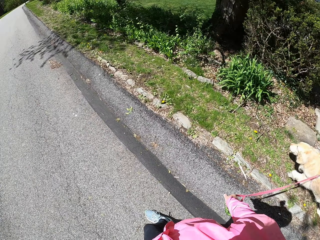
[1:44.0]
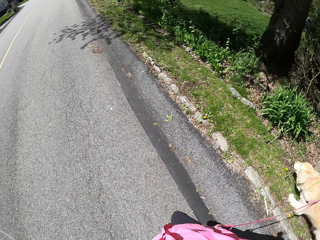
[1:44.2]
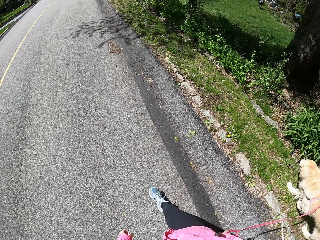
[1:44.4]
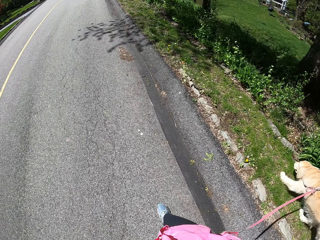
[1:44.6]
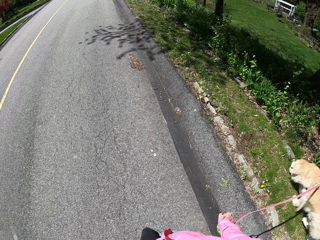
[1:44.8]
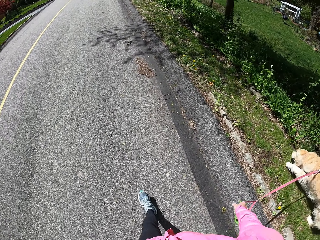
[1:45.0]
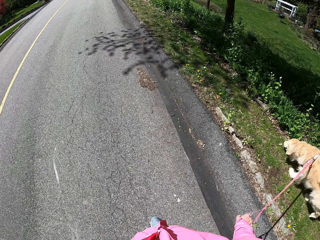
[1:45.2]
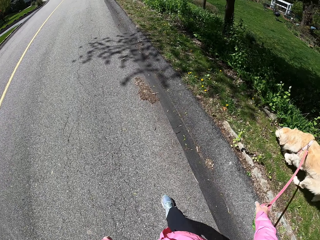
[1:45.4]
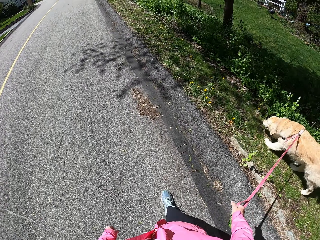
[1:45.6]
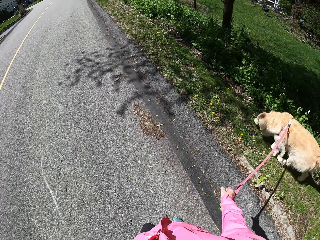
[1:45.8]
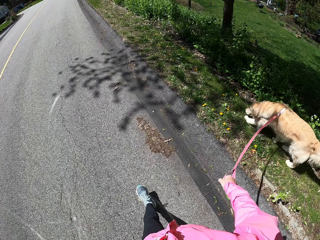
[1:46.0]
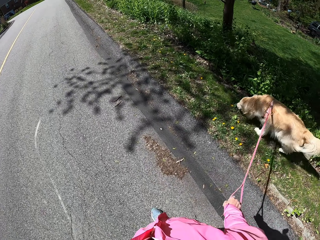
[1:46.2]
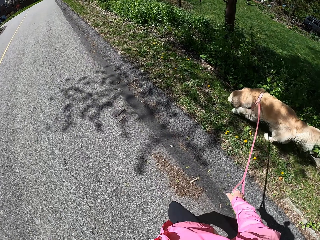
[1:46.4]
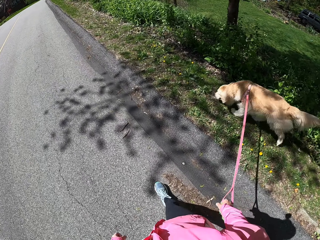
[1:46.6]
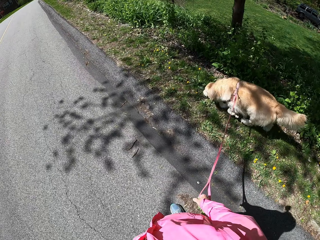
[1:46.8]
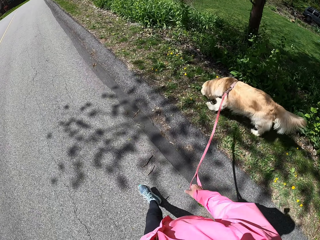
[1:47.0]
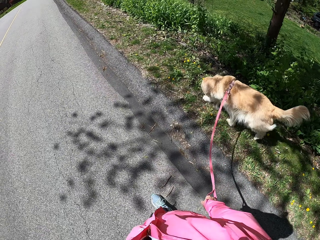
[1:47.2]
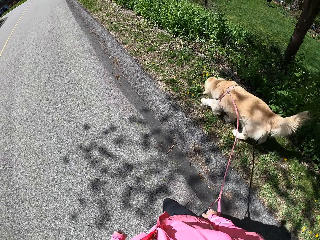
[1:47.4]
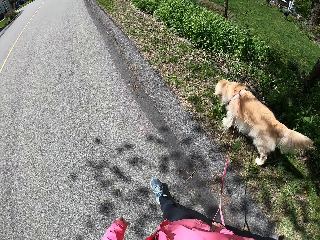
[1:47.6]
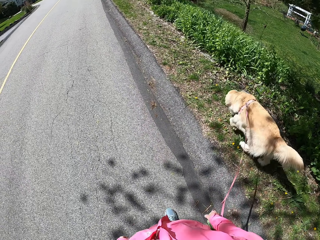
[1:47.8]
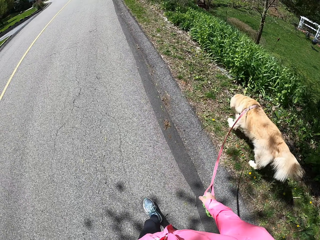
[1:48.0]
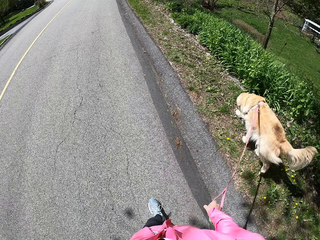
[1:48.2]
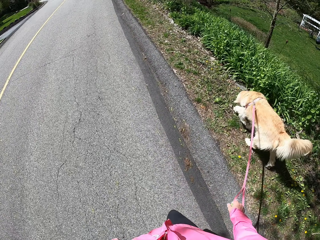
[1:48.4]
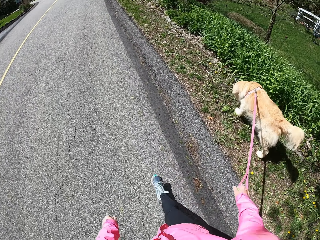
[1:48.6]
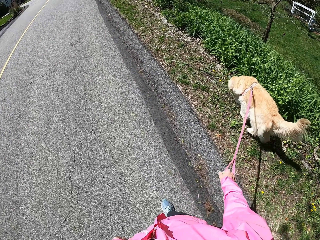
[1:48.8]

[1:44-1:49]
The camera wearer walks with the dog.

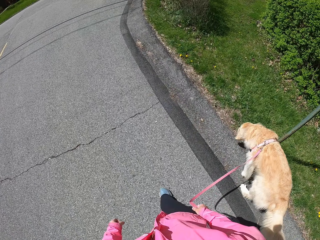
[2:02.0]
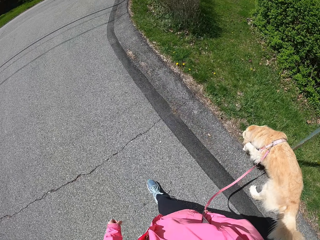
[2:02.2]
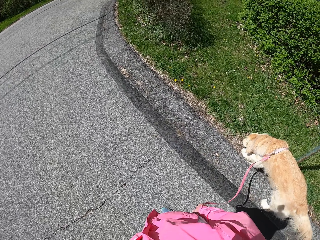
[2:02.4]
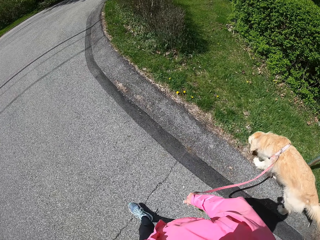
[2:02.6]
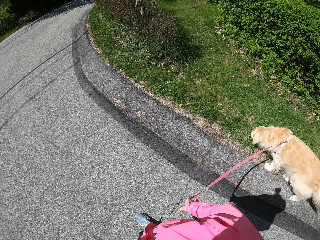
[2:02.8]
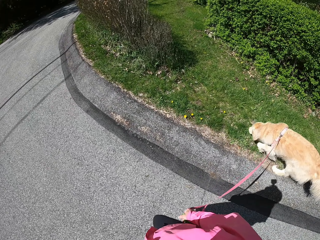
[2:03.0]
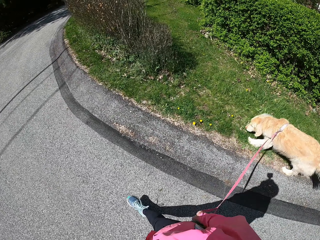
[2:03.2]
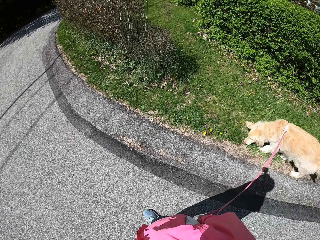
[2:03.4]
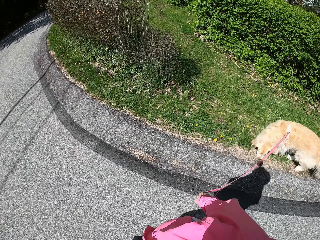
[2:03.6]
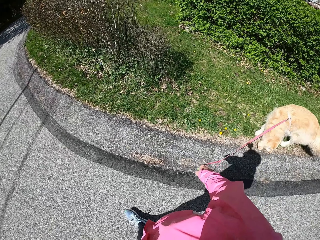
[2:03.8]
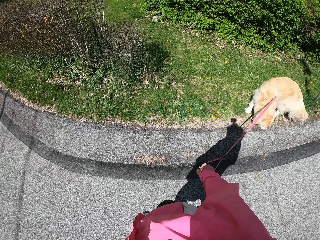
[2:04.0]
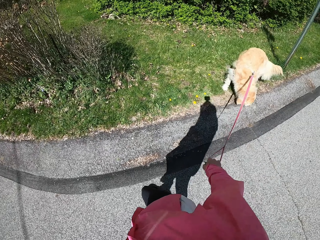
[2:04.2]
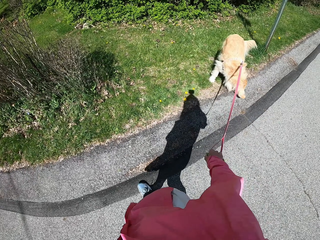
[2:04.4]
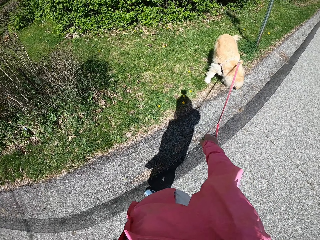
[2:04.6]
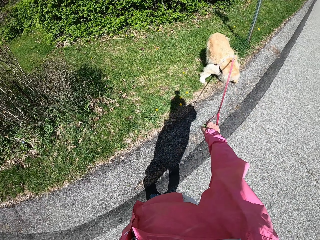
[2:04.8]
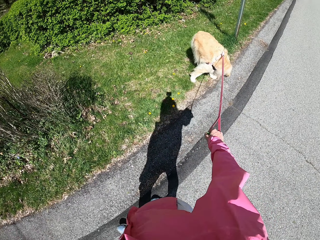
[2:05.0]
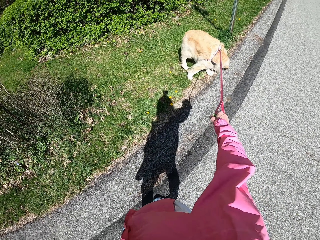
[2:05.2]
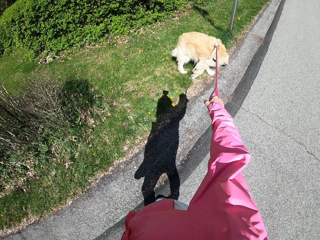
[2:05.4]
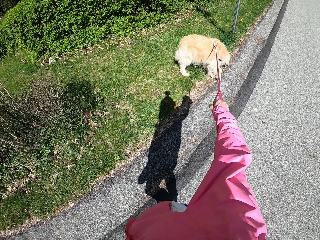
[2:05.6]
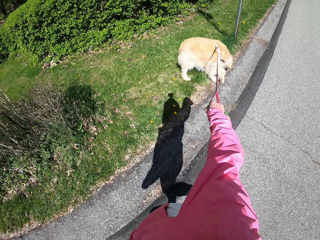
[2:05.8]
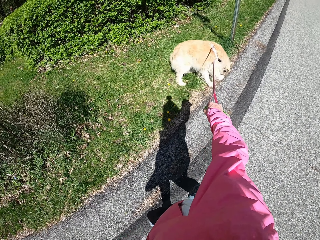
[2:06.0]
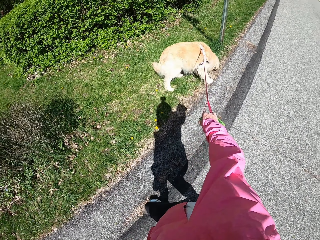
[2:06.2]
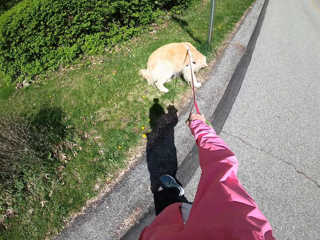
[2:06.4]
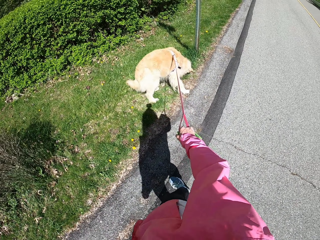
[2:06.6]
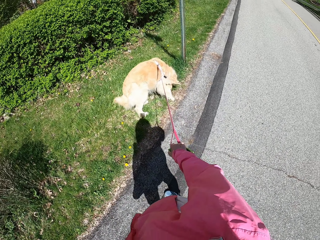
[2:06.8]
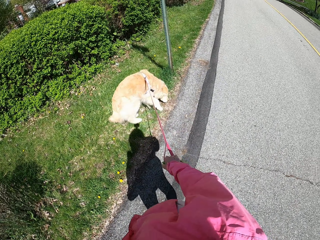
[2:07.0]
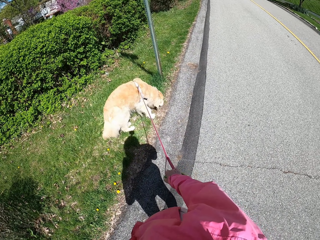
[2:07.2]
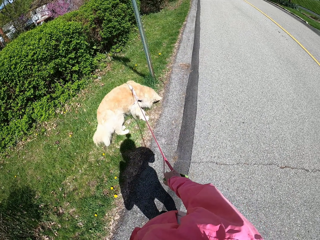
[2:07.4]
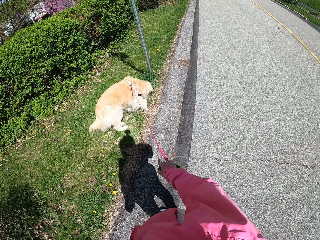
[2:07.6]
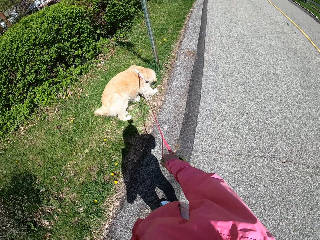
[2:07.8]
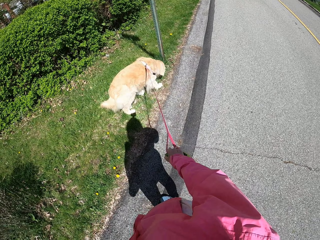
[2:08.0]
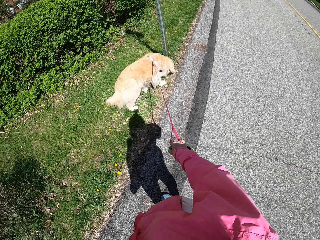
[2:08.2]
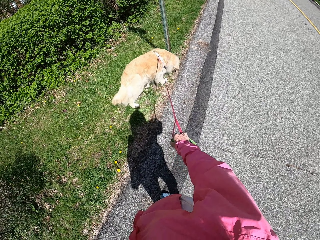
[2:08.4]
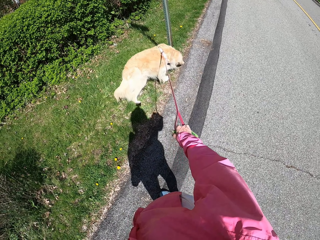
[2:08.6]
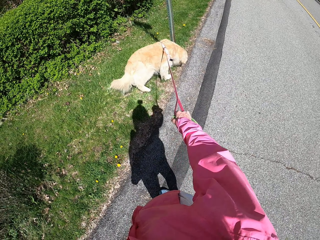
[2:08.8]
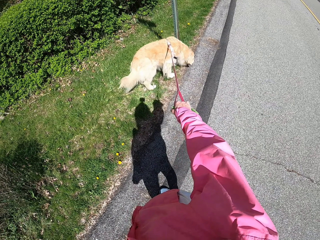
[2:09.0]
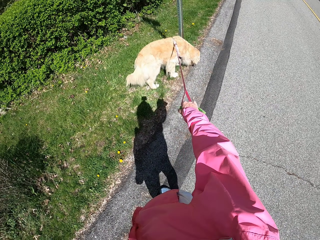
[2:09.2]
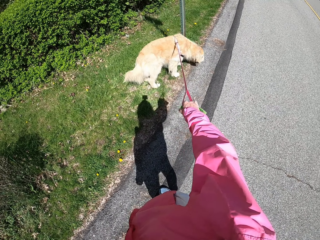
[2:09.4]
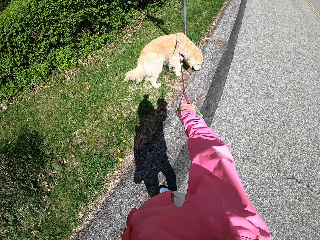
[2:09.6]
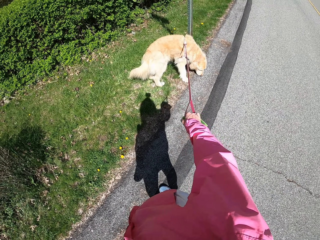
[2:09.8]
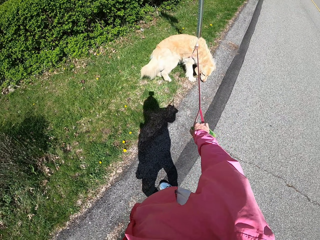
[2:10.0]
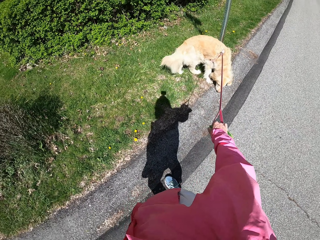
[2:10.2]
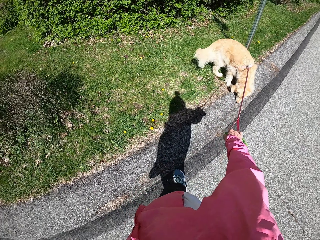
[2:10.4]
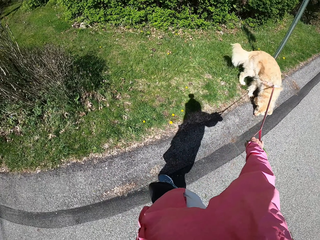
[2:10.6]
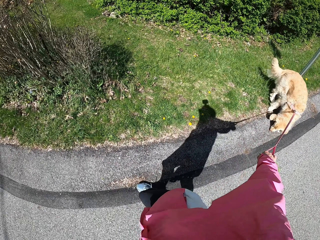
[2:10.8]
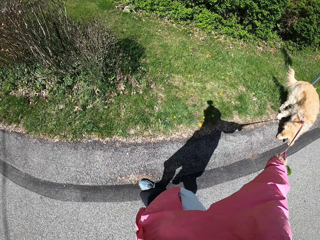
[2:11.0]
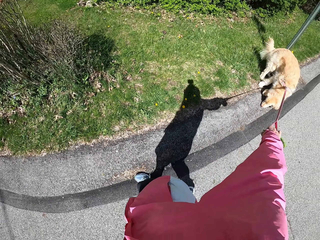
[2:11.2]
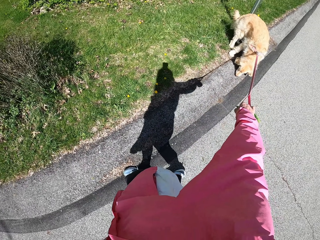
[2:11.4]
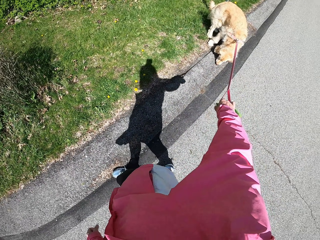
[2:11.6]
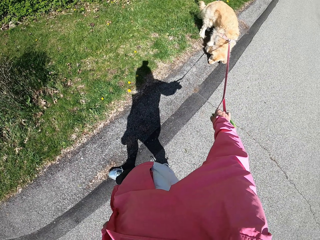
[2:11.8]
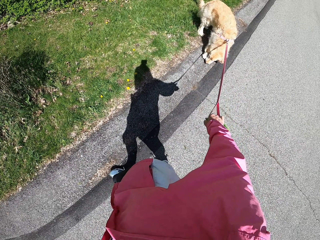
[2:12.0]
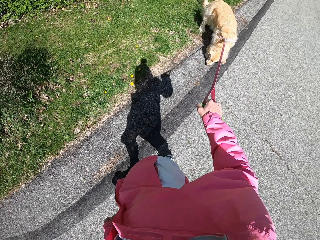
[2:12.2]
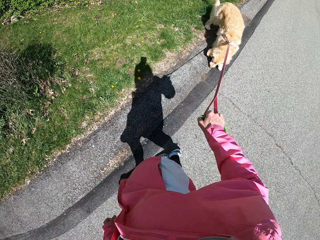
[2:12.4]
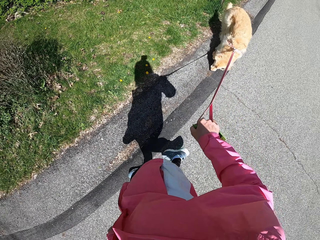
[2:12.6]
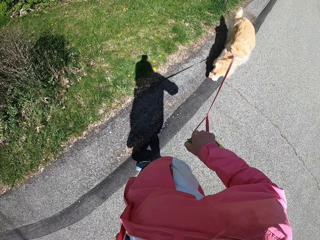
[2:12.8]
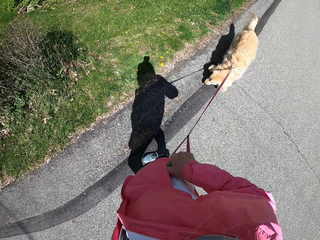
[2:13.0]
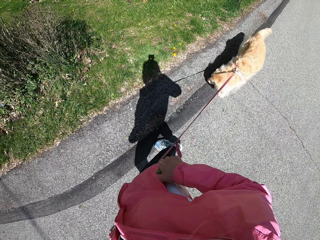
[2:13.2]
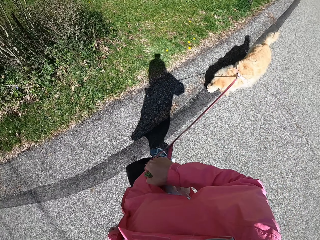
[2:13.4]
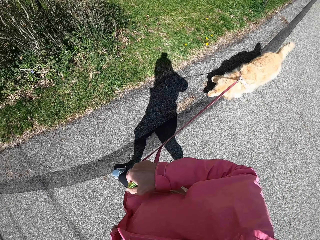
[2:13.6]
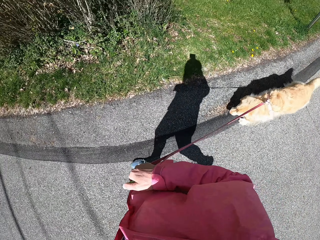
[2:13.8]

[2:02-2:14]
The camera wearer stops with the dog. They stand beside the road with the dog. They pull the dog along the road. They walk on the road with the dog.

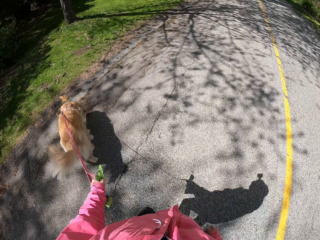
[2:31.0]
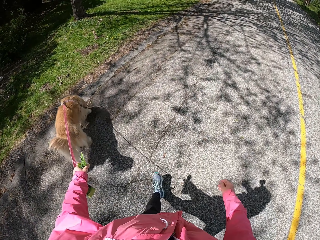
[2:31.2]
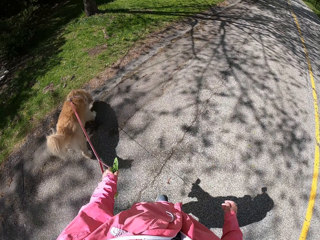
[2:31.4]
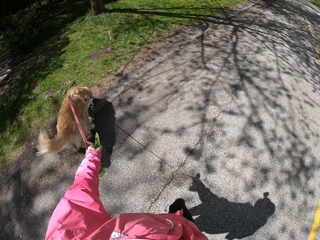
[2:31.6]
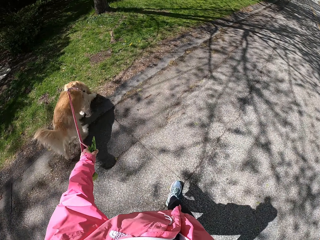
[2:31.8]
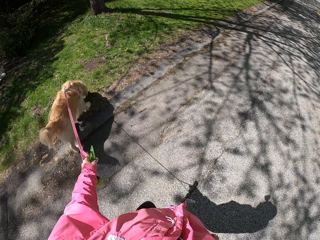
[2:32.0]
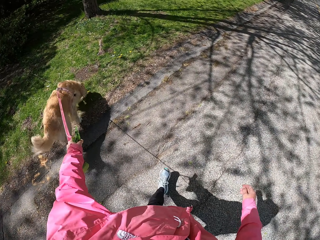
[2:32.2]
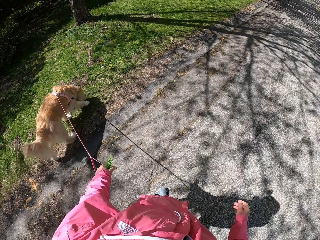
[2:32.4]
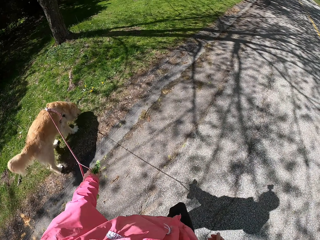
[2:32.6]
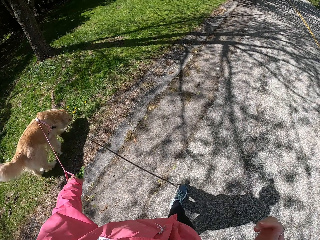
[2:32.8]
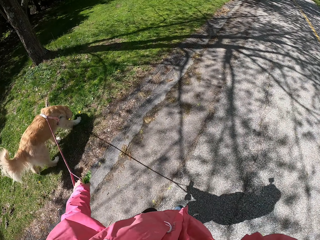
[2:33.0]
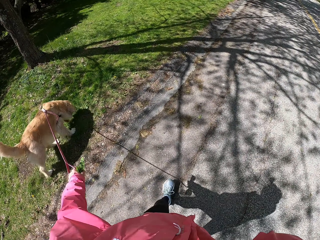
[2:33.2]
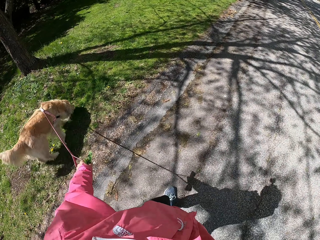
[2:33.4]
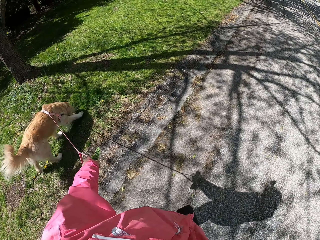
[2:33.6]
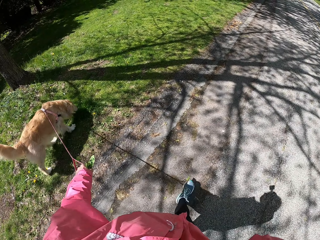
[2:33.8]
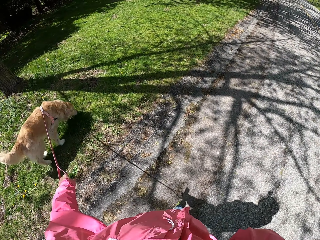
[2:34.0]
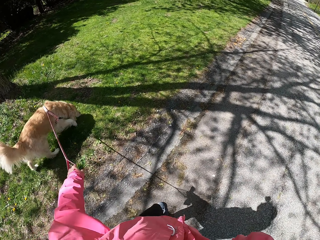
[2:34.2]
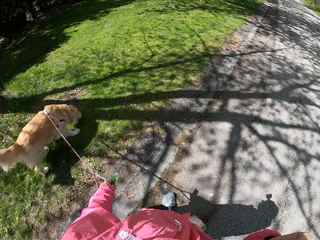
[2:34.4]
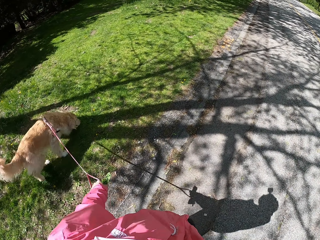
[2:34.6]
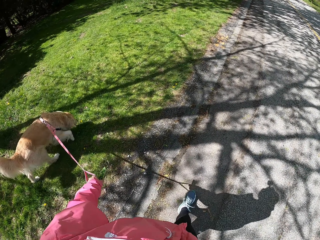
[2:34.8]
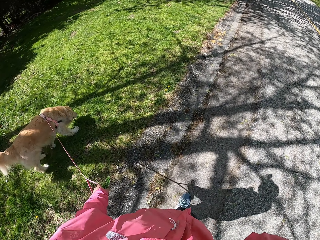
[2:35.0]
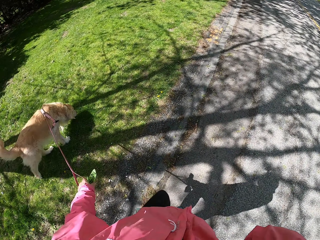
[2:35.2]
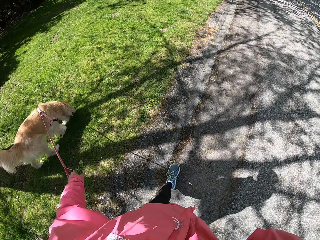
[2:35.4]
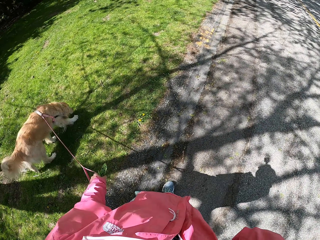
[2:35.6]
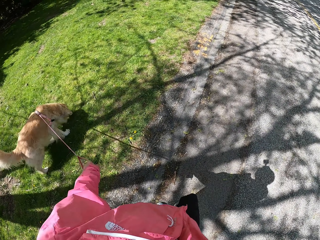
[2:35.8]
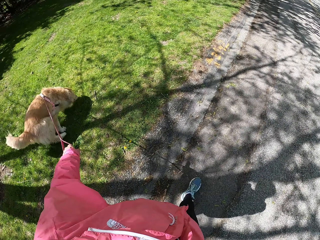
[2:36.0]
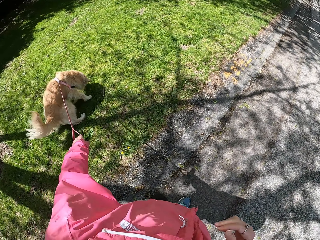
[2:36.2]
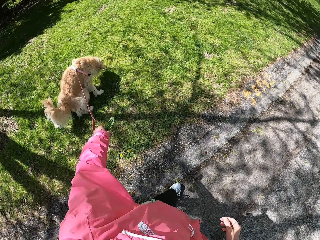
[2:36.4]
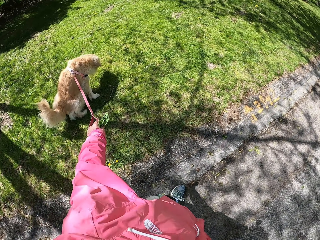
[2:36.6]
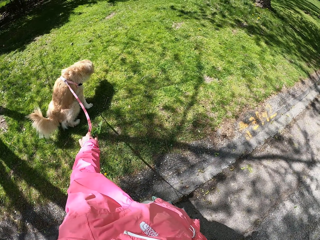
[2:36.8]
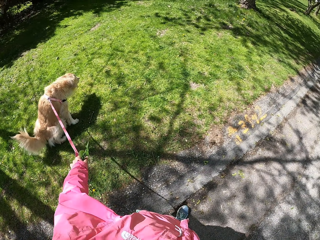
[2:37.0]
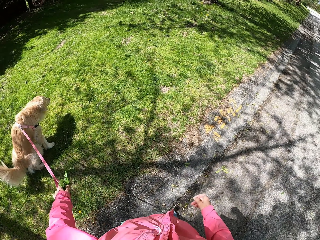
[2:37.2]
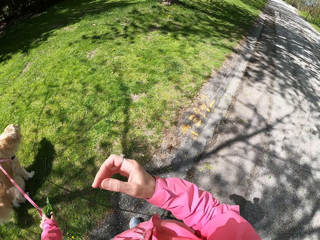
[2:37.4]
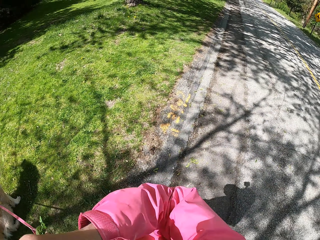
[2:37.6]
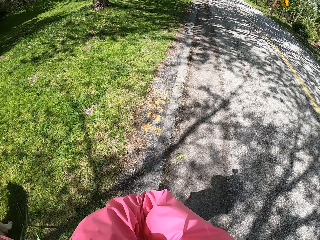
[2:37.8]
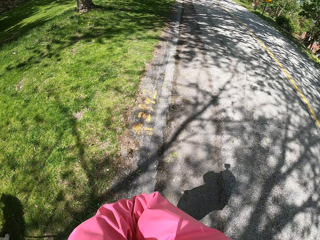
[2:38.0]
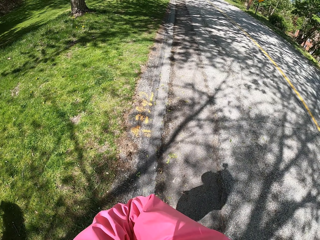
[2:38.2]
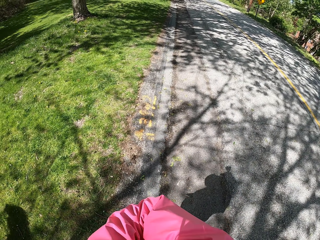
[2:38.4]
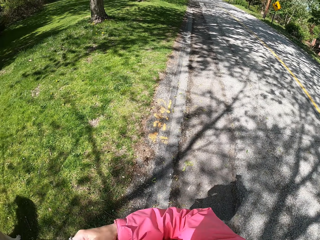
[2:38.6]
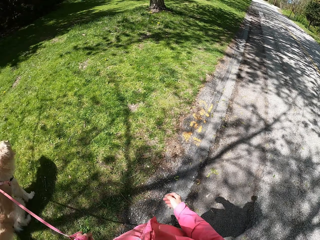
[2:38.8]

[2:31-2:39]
The camera wearer pulls the dog along the road. They stop with the dog. They stand beside the road with the dog.
